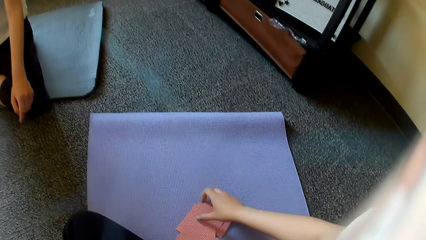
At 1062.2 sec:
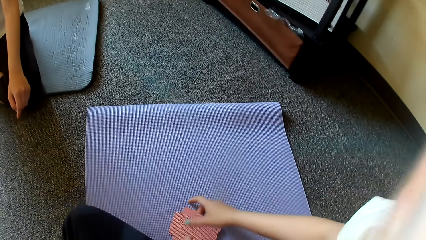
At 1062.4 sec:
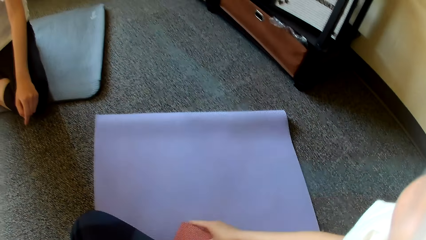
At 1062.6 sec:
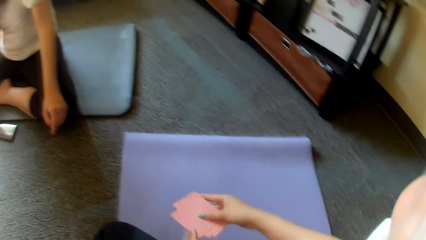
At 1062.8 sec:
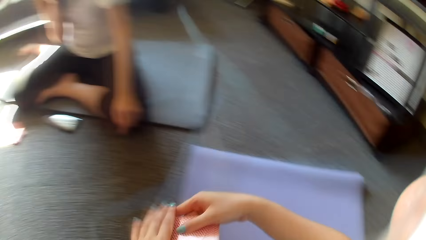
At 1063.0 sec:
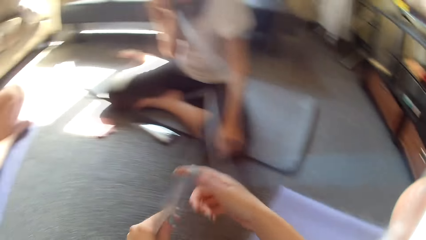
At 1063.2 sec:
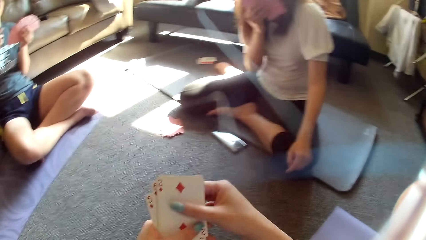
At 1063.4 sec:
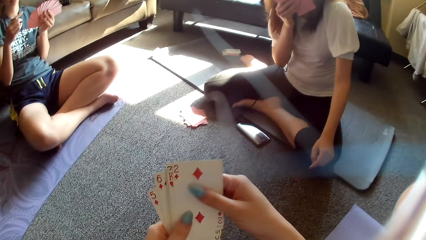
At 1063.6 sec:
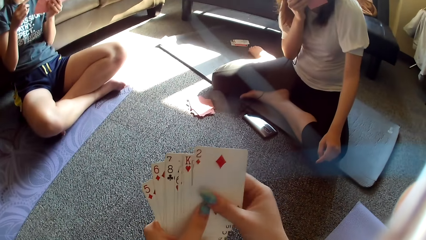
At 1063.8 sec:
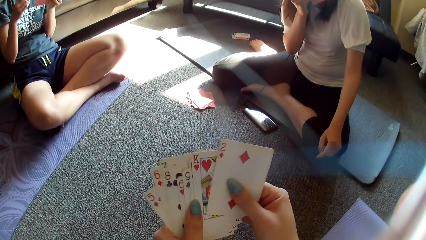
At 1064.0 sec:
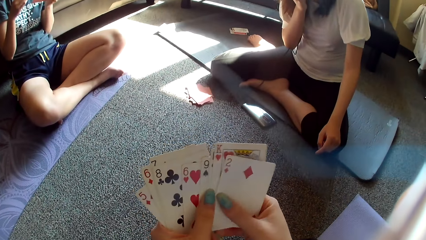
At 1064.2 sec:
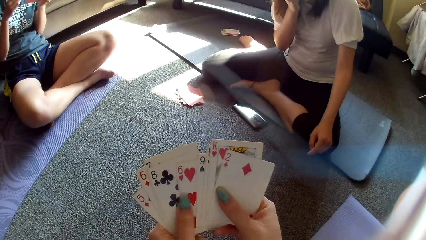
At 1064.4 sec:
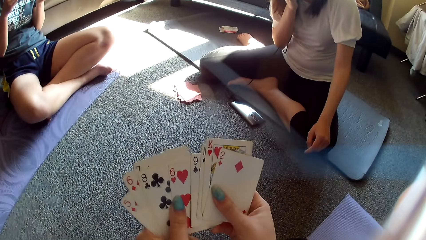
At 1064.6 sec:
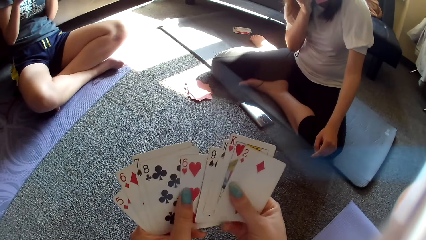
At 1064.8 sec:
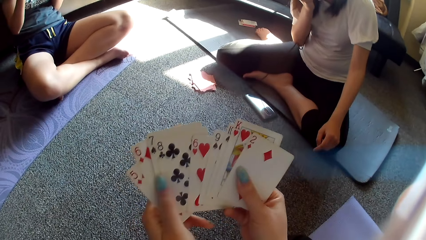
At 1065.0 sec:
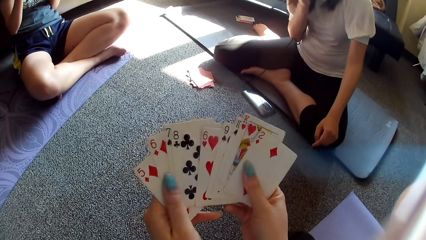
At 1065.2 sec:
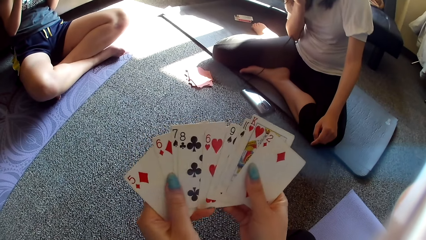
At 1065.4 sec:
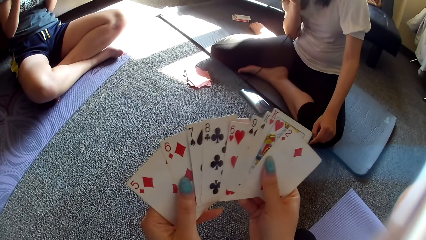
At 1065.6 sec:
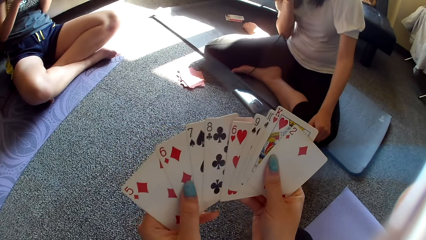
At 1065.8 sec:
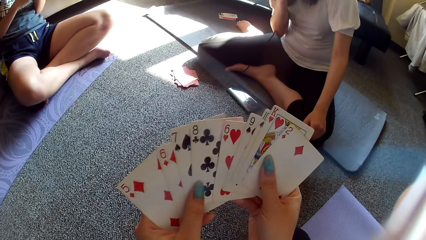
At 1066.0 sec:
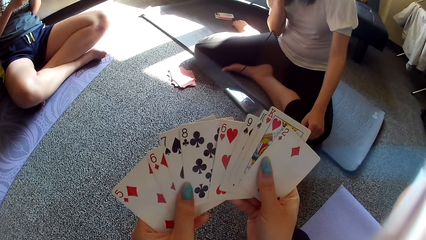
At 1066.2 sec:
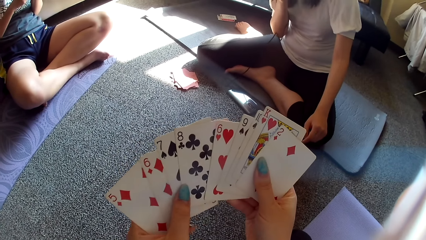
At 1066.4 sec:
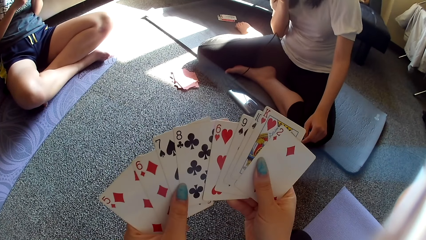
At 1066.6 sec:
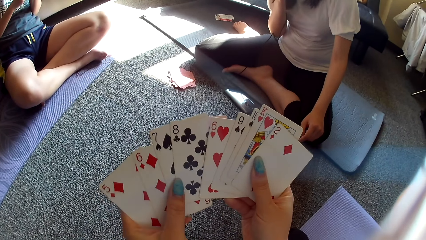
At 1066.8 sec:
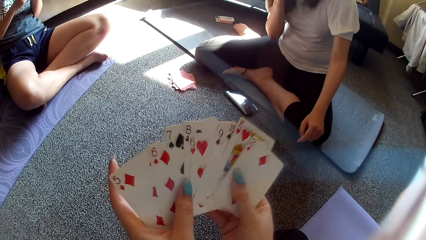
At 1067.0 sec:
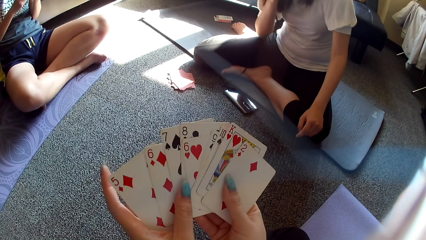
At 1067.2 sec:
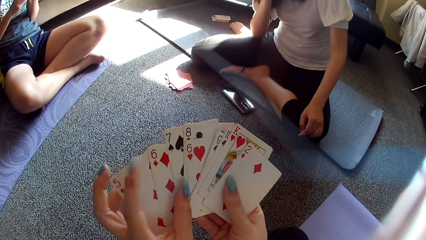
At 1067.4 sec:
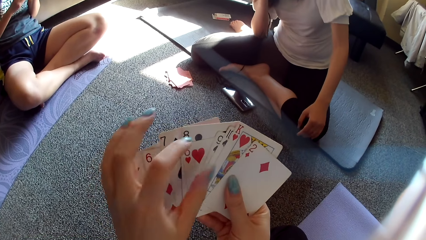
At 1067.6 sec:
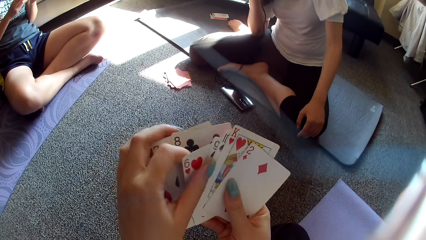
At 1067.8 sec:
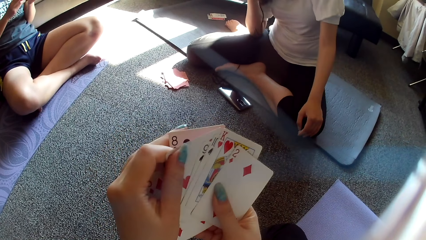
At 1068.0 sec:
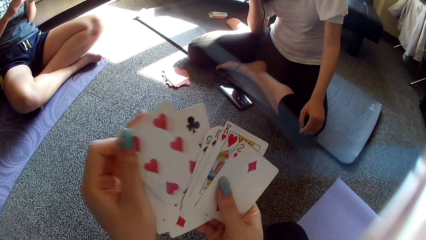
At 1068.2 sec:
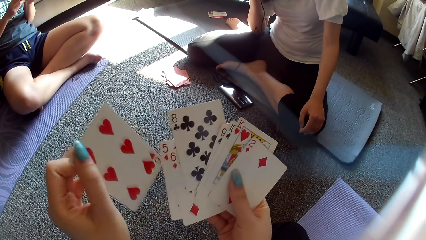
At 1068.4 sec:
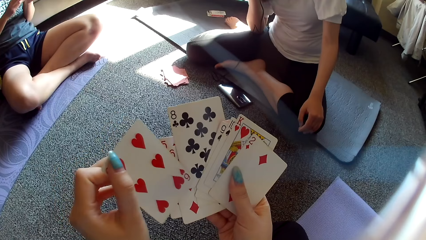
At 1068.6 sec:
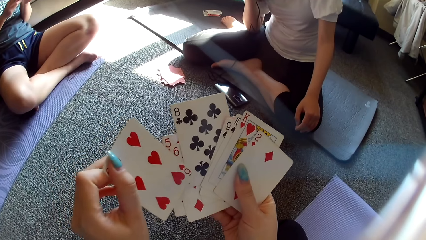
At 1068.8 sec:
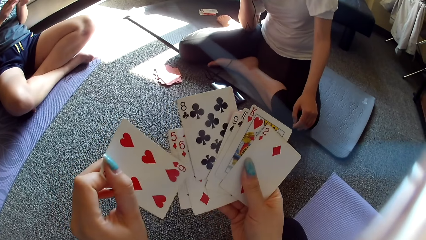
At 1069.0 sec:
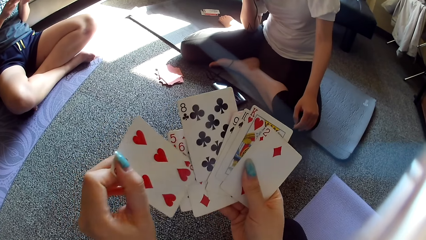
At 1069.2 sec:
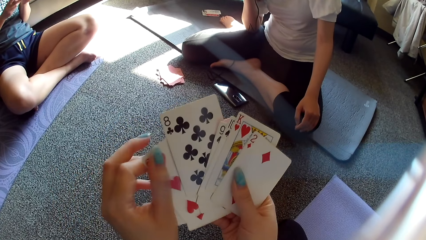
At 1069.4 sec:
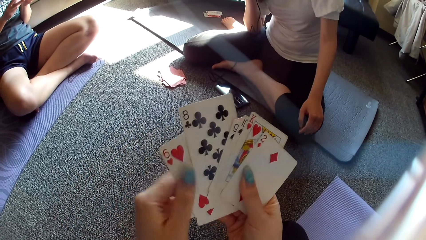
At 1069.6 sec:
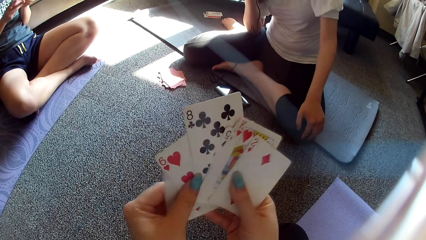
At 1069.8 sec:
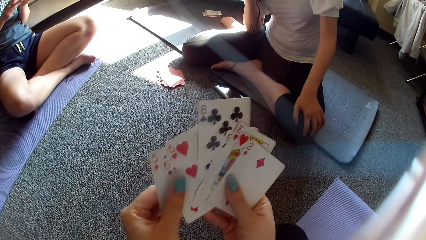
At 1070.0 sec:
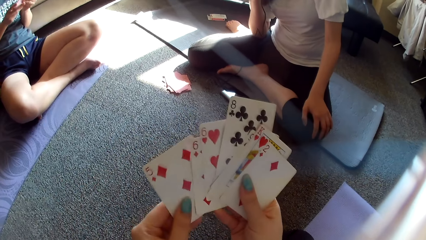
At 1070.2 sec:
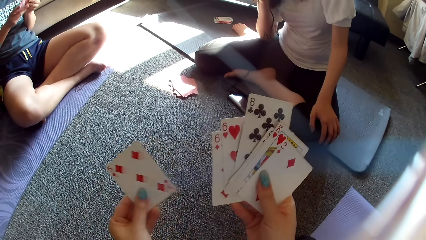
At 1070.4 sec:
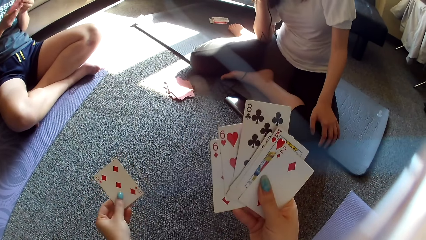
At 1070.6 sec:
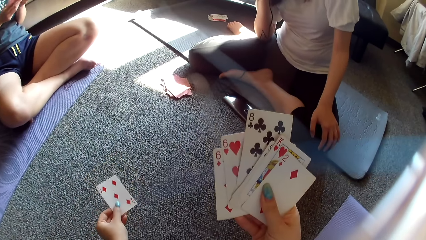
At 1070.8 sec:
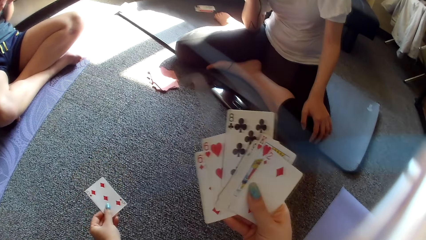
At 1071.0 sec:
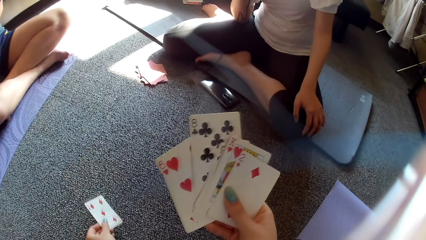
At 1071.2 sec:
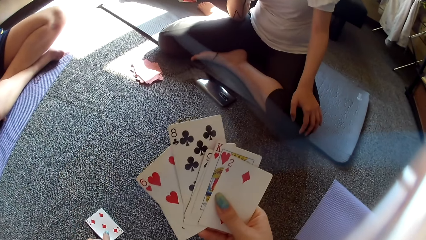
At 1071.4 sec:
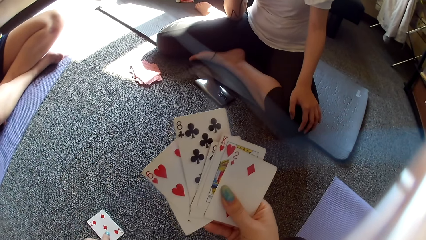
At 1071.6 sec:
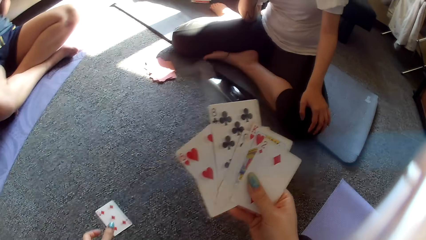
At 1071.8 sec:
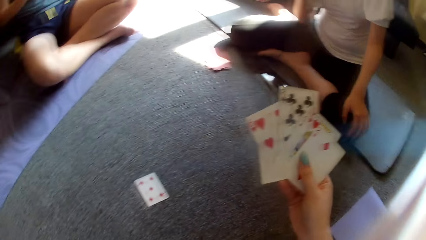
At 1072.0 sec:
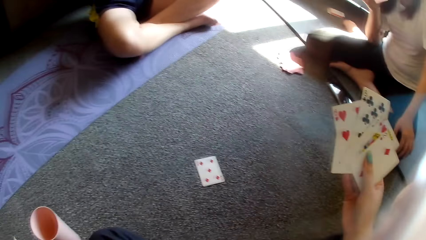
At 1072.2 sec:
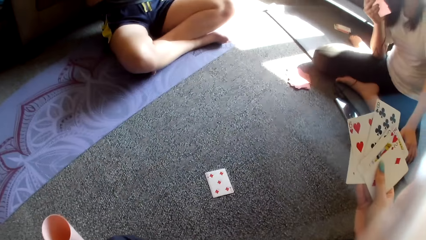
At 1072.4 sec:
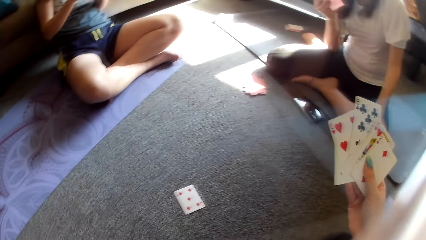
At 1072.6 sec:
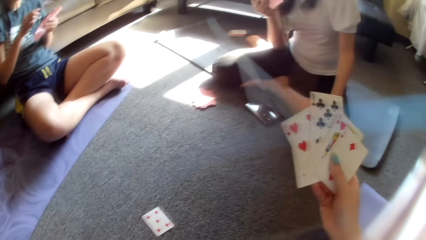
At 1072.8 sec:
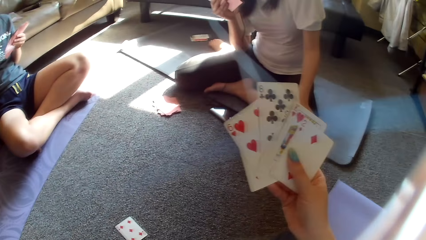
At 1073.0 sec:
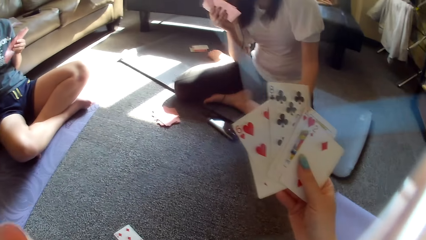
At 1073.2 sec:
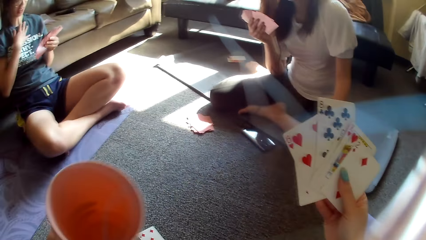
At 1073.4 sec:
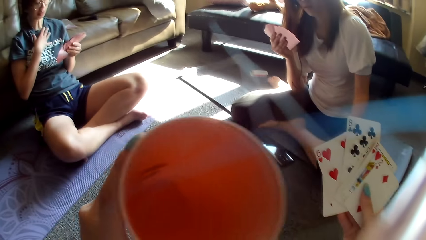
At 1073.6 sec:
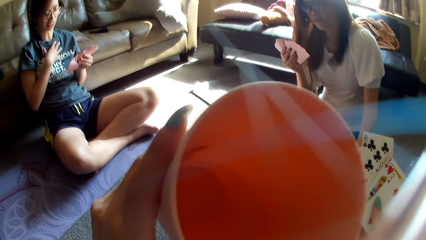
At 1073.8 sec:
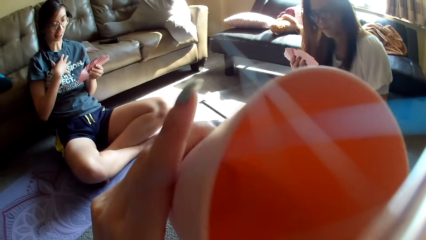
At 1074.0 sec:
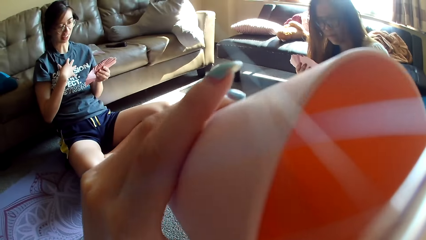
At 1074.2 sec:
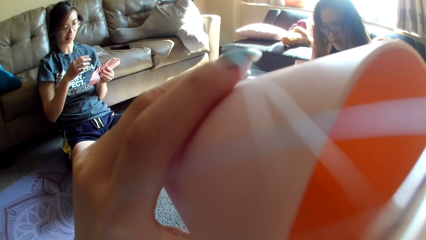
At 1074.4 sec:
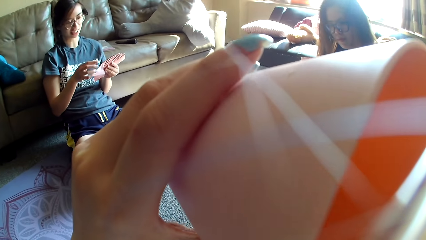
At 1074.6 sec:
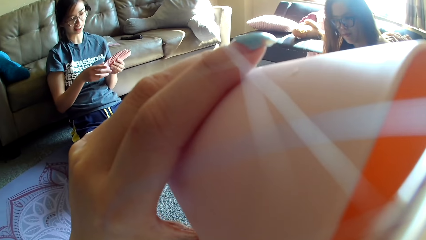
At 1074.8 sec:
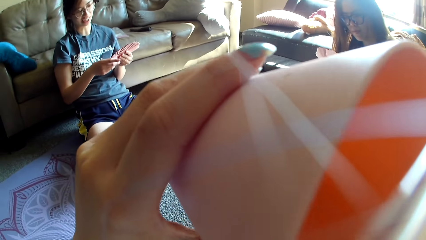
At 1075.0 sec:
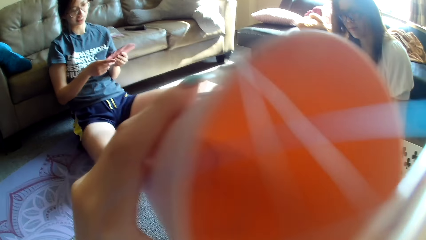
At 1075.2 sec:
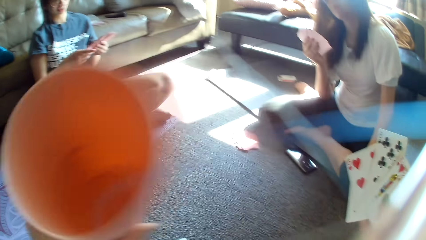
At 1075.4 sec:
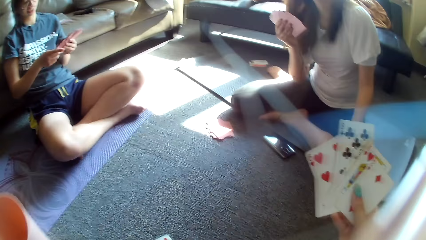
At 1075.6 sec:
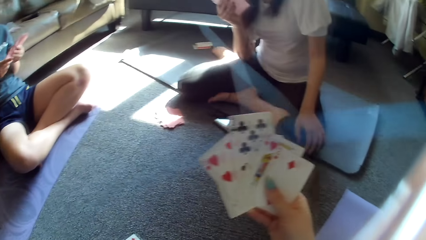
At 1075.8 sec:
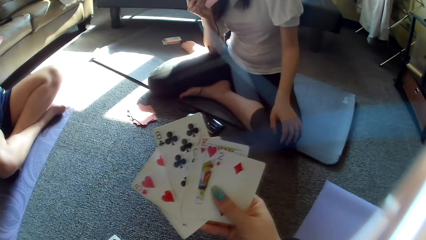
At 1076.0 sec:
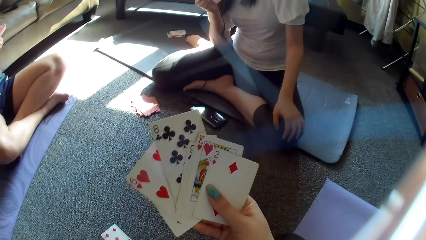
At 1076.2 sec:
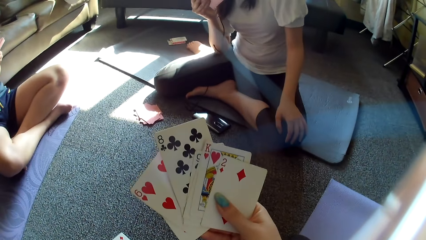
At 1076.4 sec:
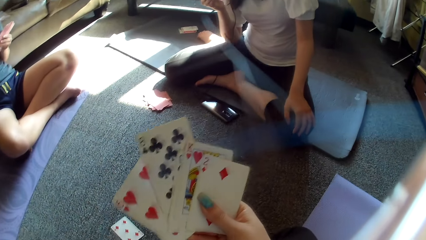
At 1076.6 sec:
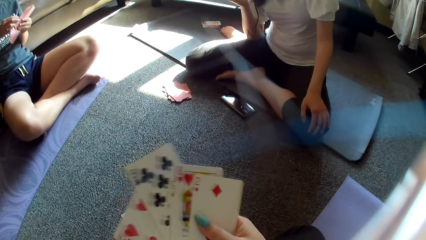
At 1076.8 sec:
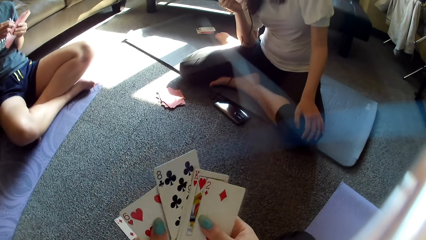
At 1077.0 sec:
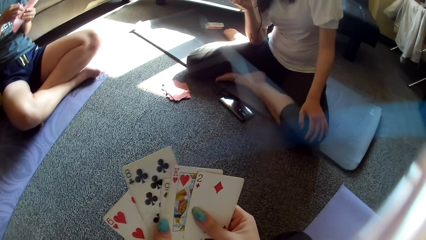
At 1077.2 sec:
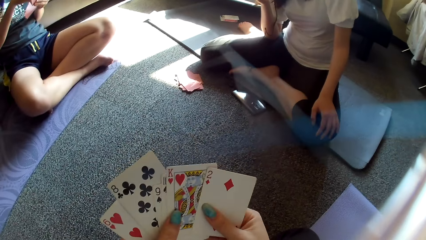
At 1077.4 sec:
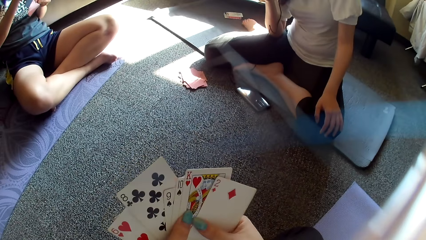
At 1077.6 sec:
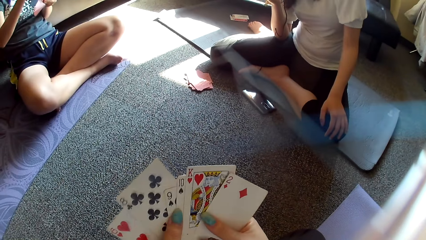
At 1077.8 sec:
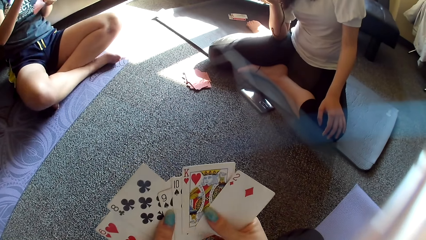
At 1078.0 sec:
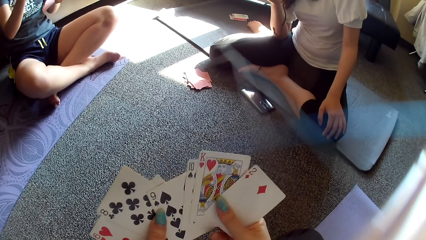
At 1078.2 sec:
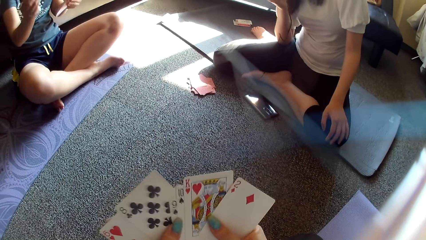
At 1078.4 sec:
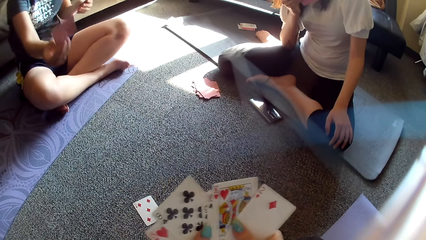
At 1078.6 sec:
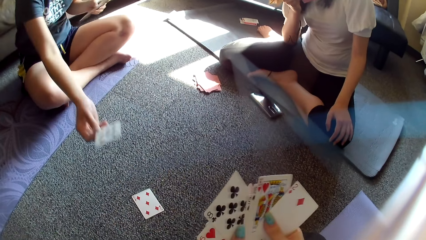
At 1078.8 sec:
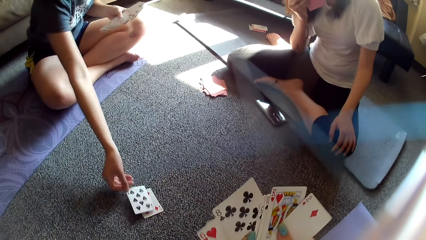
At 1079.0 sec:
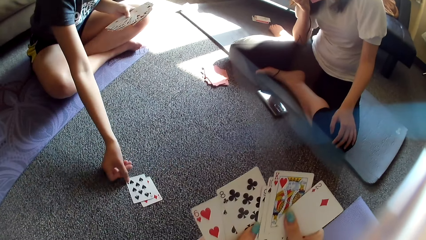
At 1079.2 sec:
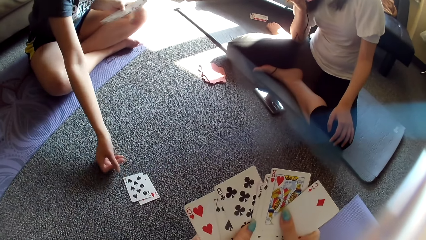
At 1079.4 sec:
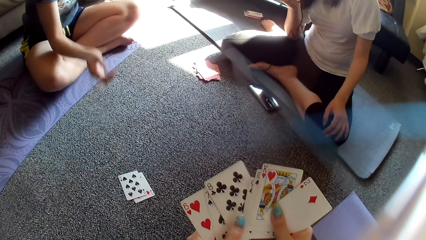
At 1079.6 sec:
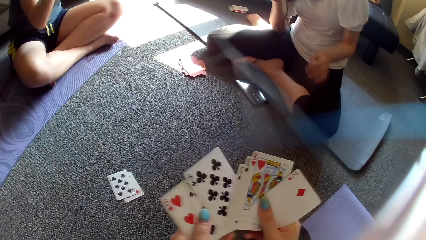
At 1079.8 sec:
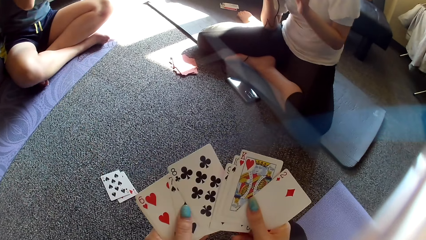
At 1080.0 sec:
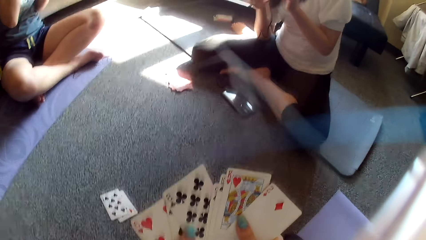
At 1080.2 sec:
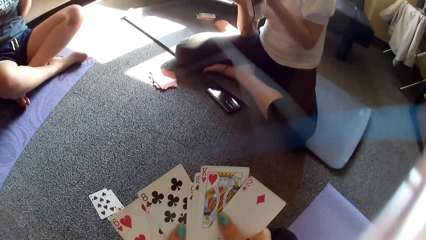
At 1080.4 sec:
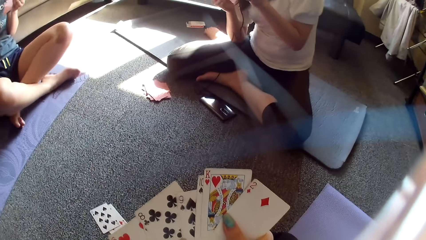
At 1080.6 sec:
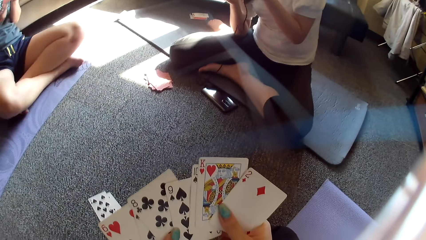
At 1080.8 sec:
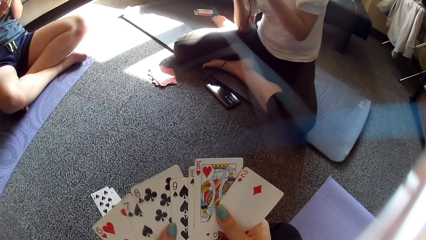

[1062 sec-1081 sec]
The camera wearer picks up her cards. She arranges the cards in her hands. She puts a card on the floor. She drinks something from the tumbler. She puts down the tumbler. She arranges the cards in her hands. A lady puts a card on the floor.
